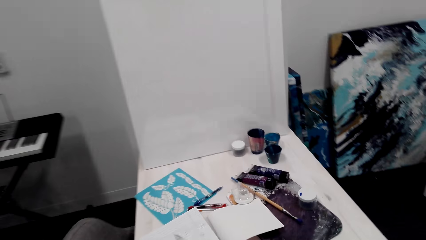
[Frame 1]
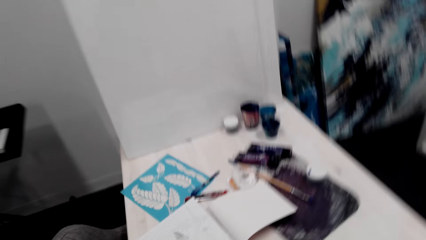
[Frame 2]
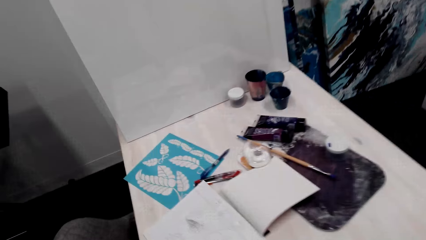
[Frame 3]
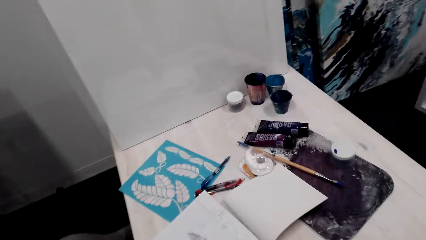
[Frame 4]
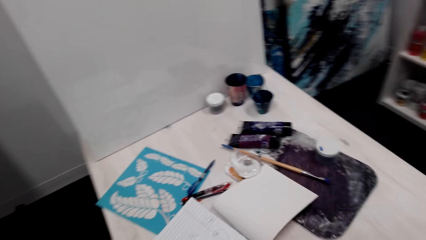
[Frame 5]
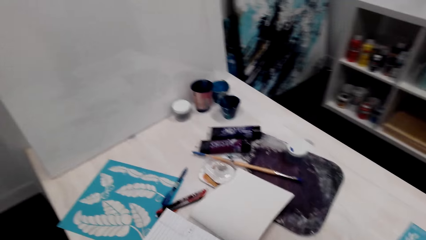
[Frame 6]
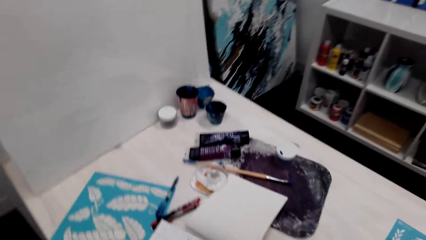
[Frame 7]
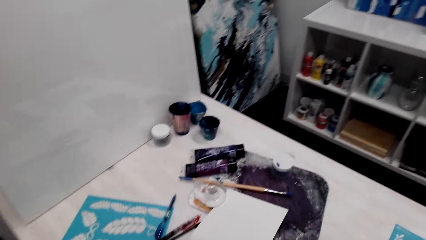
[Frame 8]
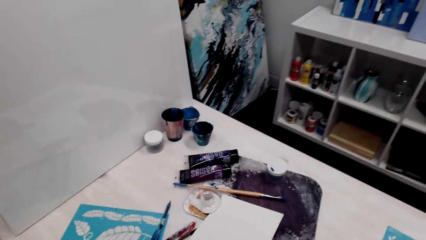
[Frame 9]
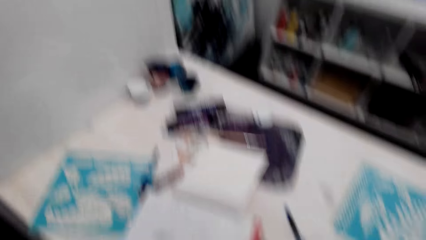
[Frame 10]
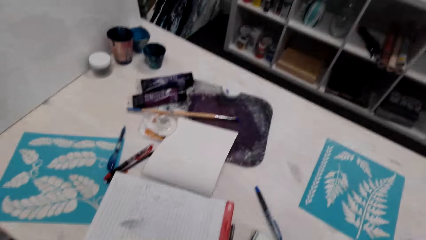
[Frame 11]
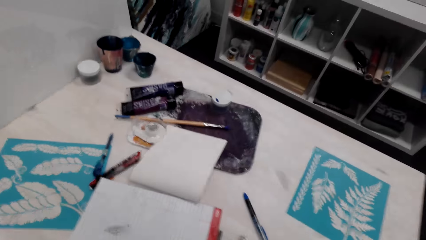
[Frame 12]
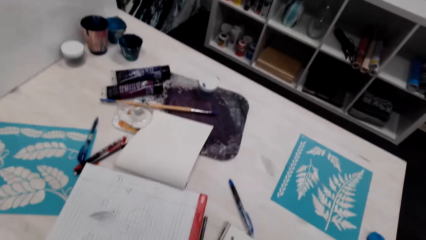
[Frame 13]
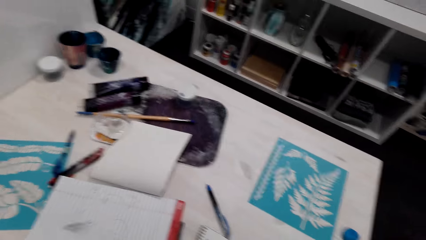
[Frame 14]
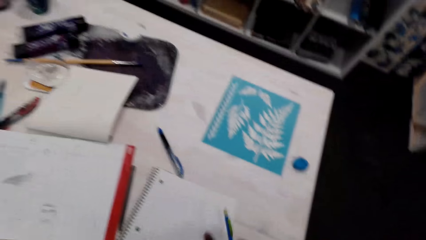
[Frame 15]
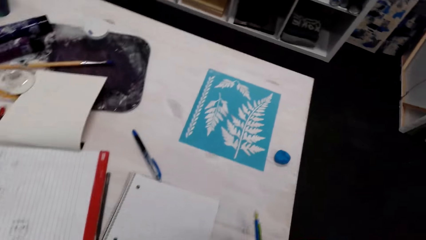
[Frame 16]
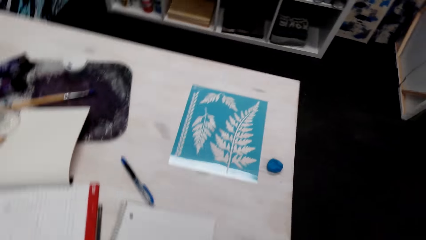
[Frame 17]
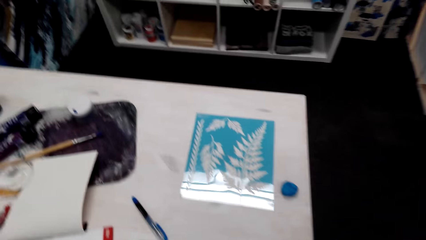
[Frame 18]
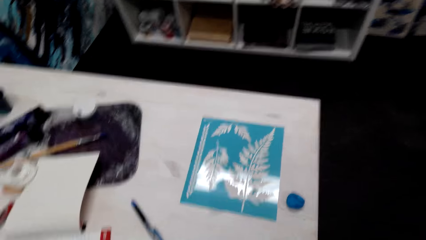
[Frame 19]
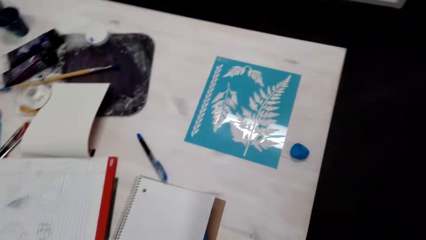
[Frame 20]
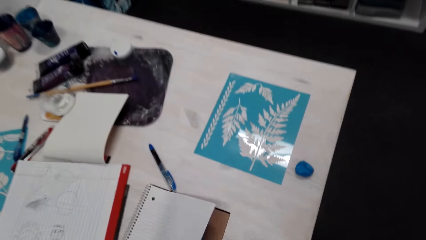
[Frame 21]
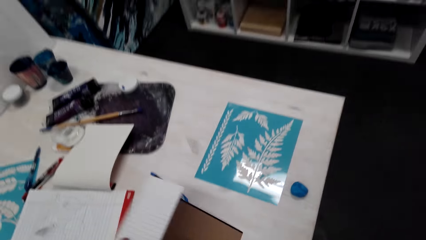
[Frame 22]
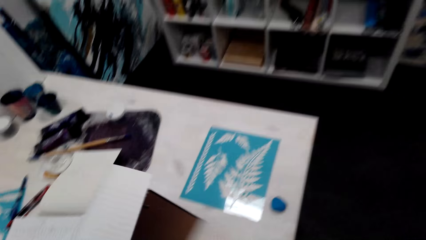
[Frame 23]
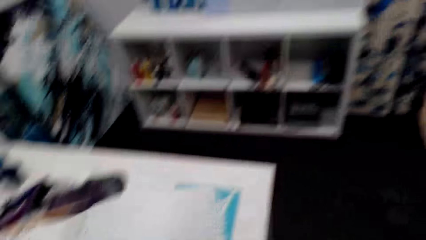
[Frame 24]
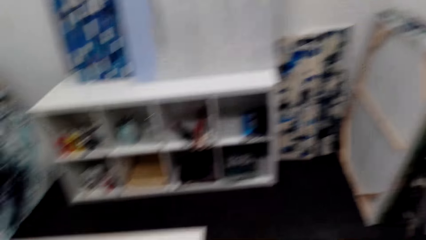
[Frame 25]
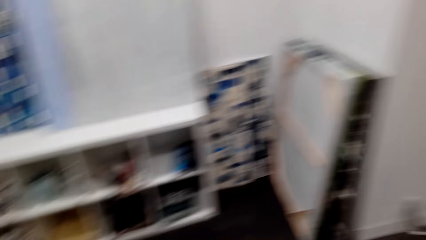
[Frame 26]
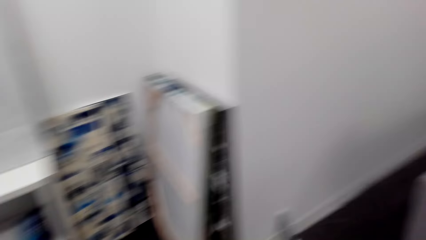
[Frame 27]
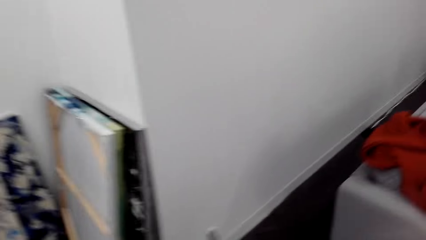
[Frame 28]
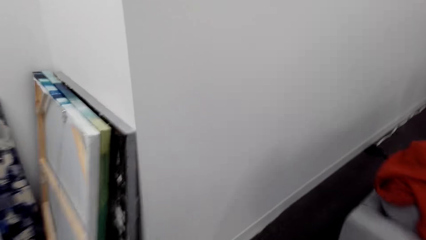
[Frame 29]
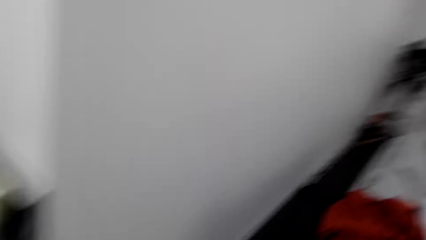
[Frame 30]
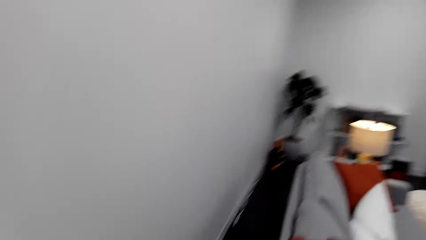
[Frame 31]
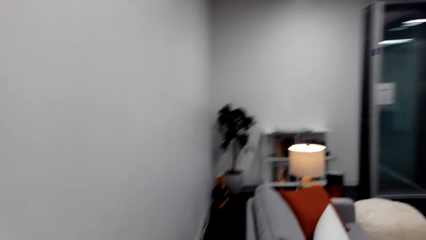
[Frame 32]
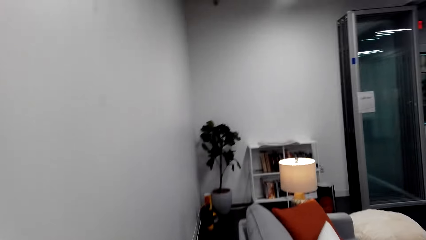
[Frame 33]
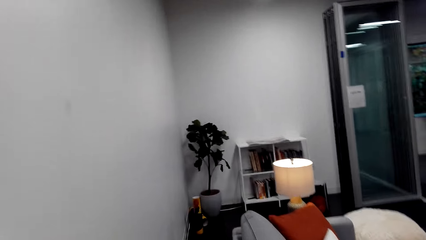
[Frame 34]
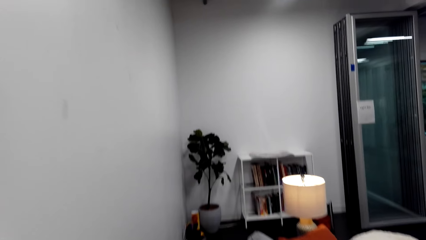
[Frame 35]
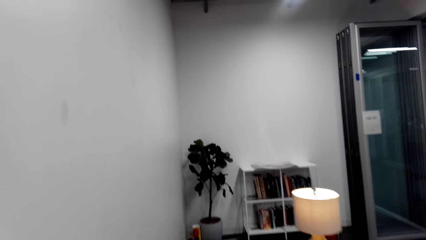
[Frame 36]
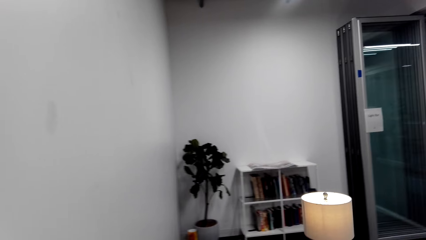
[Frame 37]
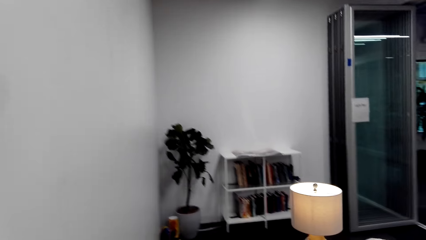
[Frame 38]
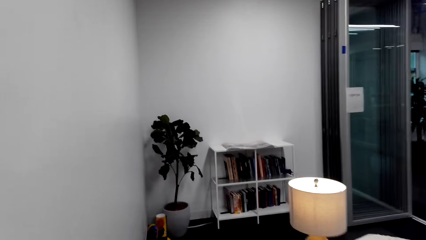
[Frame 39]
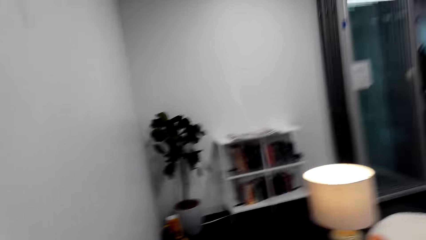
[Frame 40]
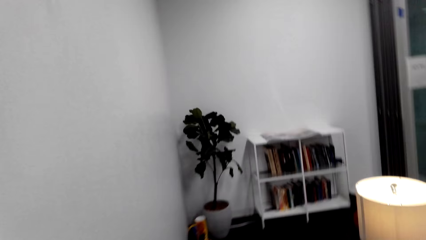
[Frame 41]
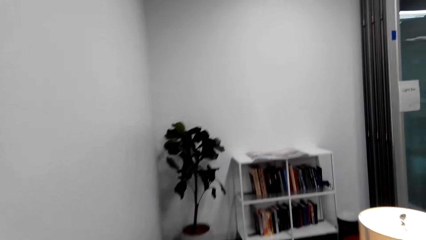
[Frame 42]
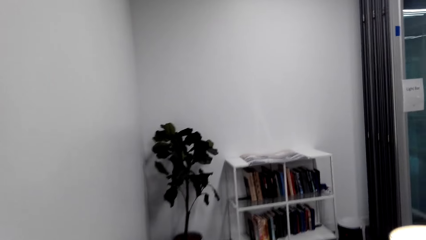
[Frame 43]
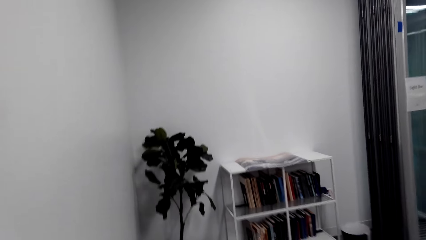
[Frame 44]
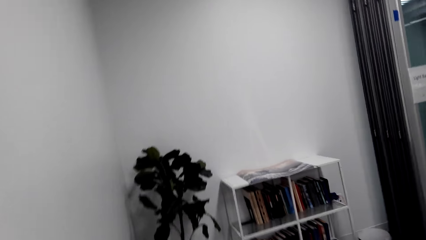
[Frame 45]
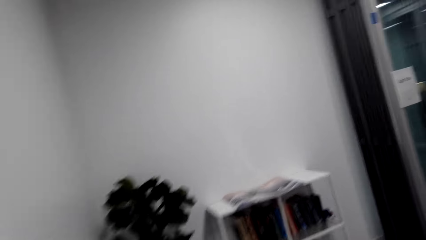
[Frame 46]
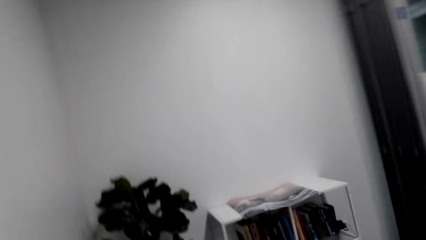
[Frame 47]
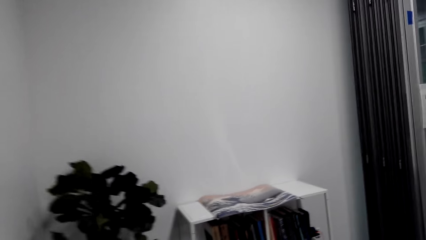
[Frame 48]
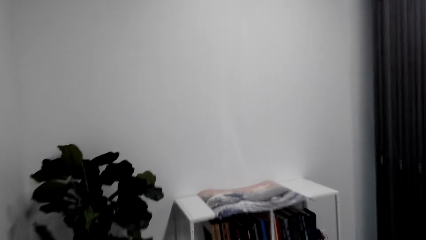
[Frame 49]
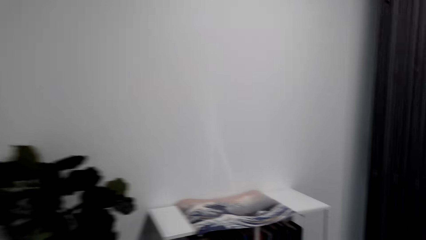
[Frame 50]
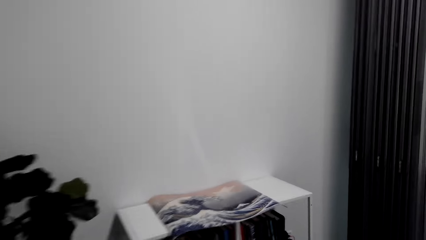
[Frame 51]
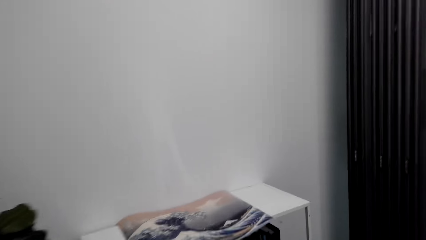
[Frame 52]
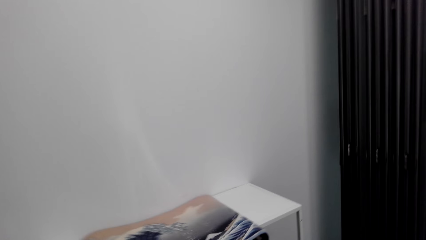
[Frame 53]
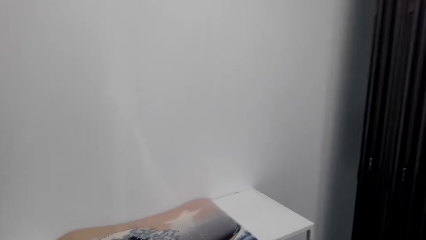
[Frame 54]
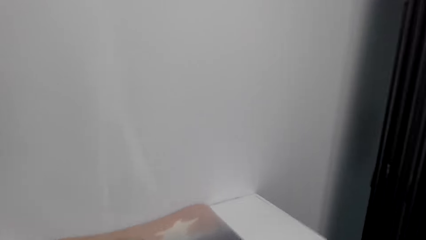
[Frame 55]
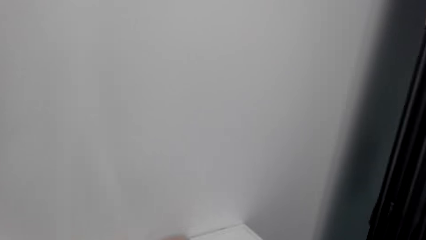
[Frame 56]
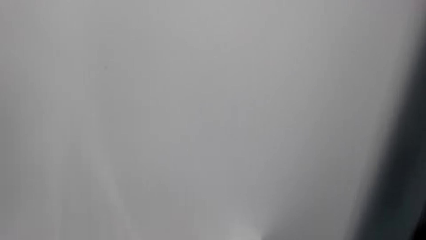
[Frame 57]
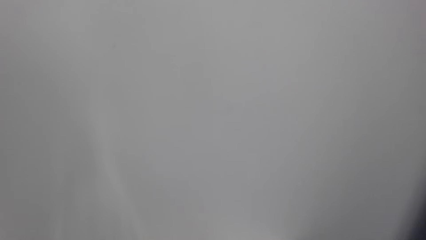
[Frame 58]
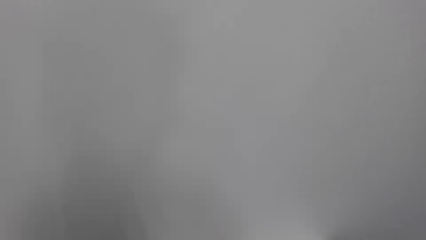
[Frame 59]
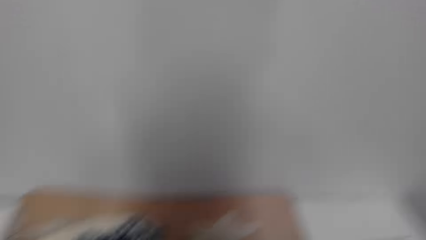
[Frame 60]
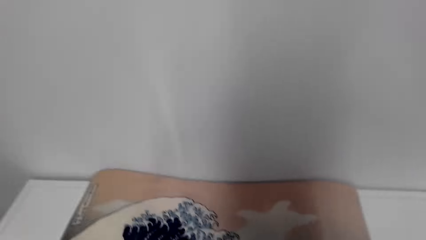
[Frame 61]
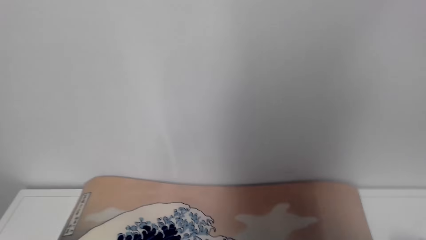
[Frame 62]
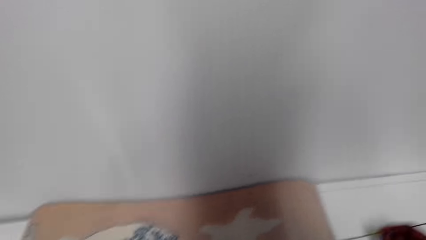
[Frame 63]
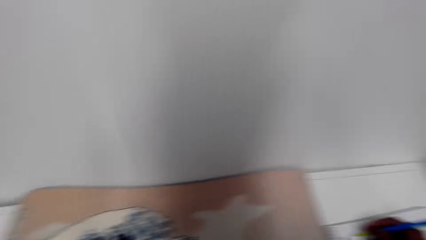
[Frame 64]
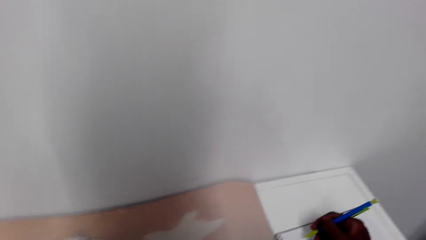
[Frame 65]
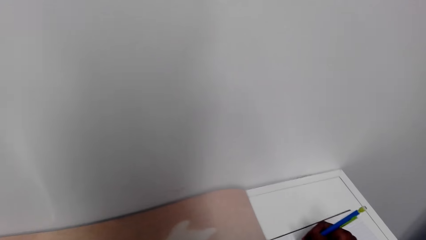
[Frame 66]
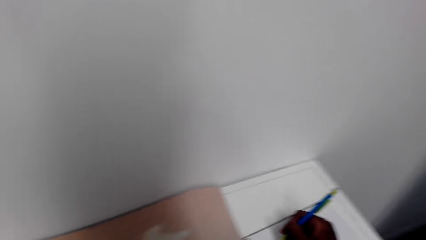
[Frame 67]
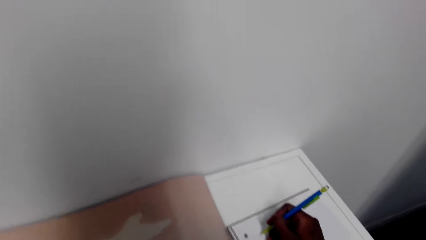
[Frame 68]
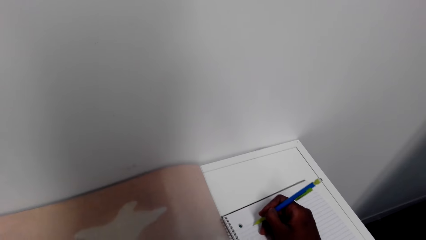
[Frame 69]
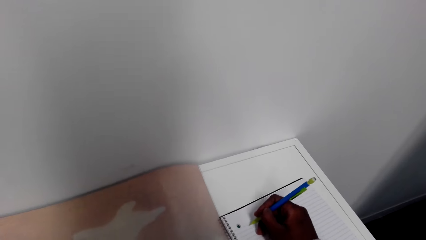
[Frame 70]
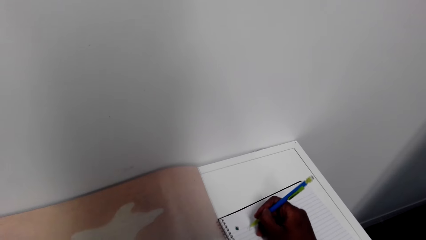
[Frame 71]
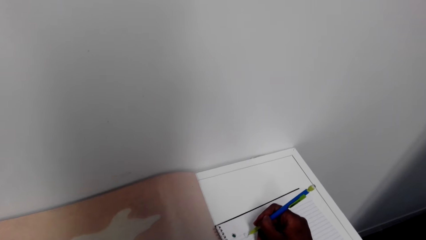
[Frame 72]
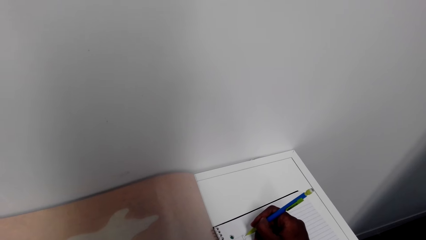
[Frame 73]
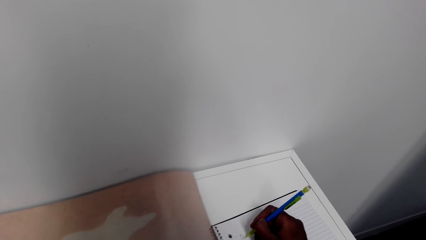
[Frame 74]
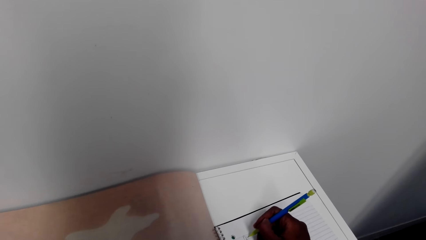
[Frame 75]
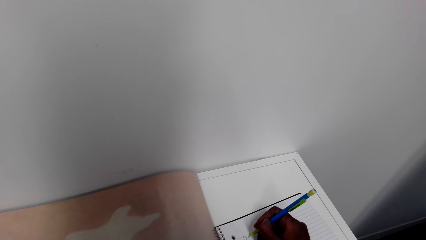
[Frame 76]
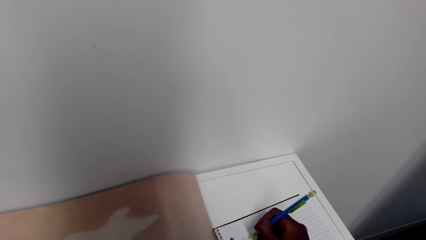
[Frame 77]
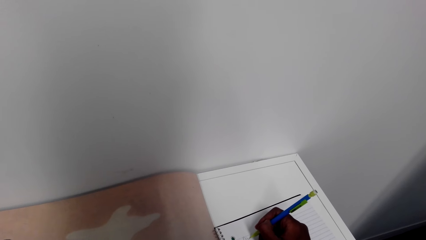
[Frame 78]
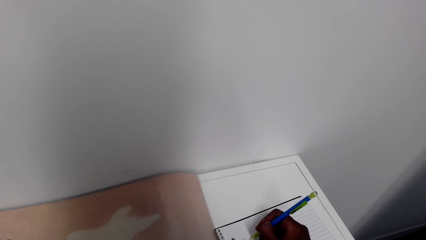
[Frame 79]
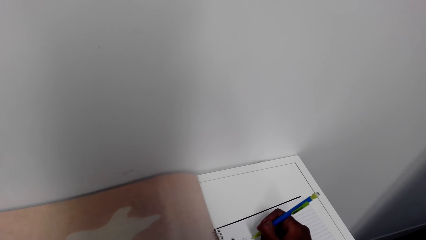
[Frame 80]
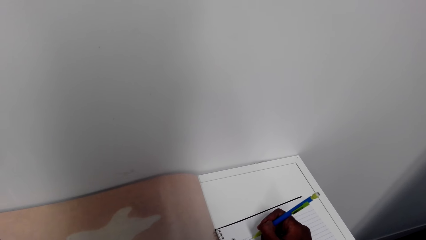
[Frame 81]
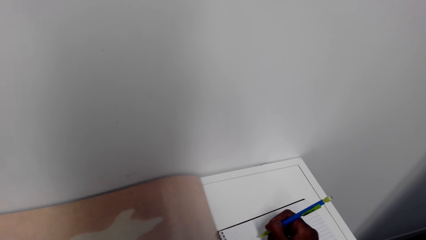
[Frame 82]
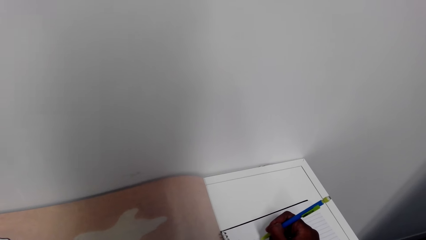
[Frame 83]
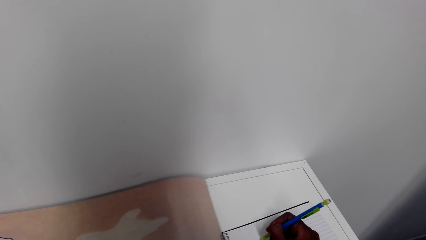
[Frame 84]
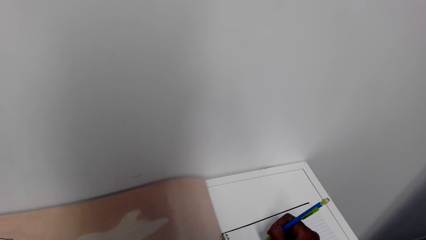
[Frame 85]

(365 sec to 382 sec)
The camera wearer looks around the table. They stand near the table. They move a pen. They pick up a book or notebook. They walk around the house. They walk towards a bookshelf. They place the book on the table. They write on the book.
